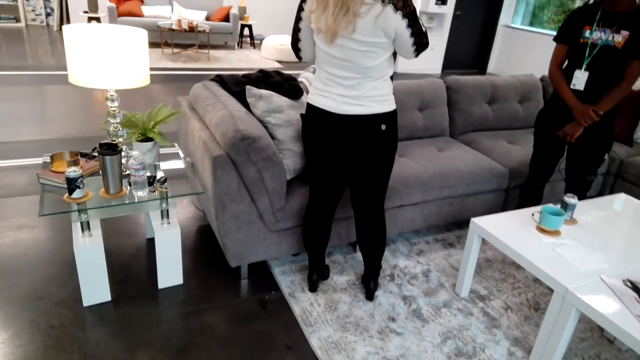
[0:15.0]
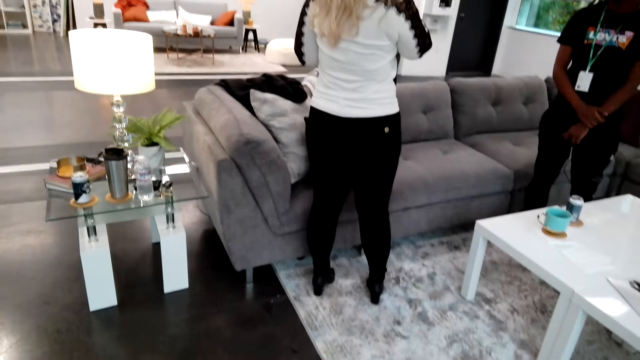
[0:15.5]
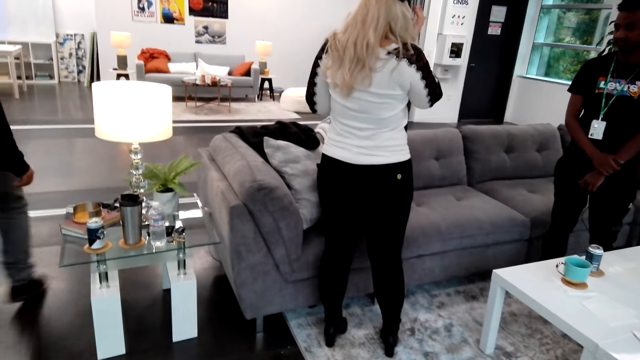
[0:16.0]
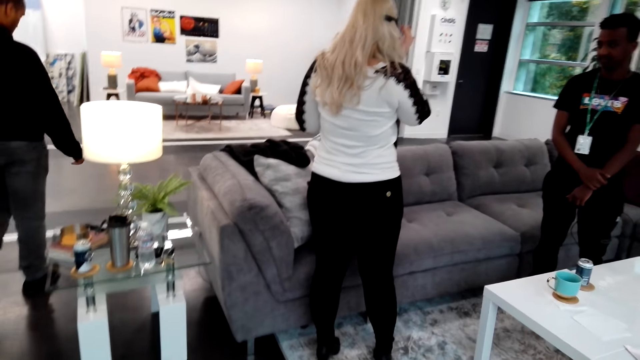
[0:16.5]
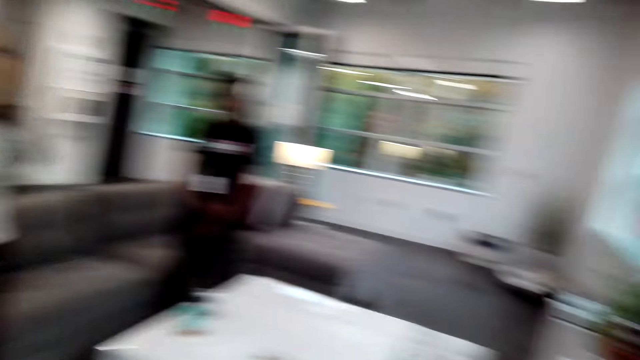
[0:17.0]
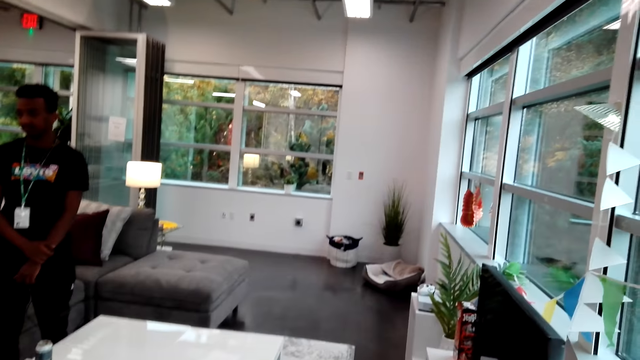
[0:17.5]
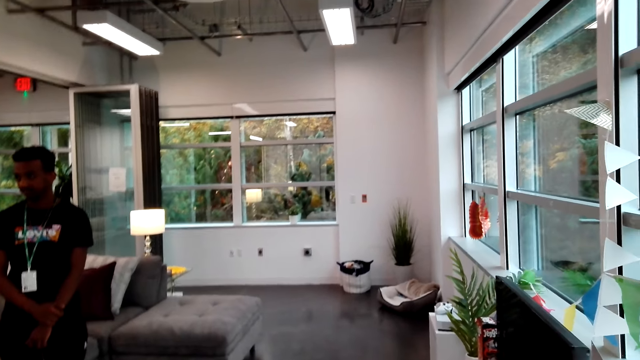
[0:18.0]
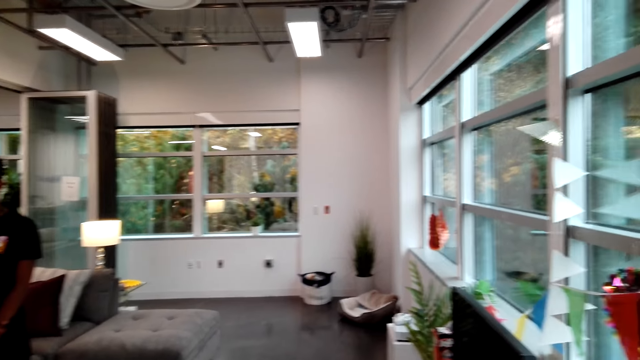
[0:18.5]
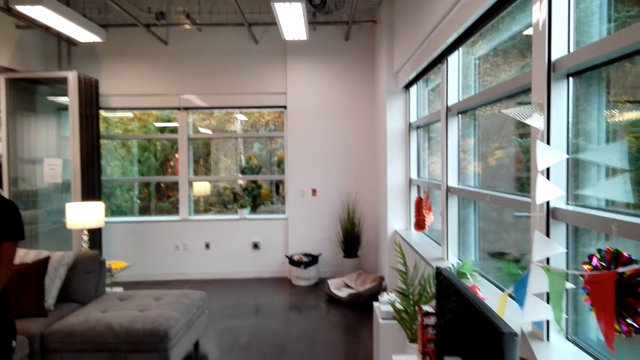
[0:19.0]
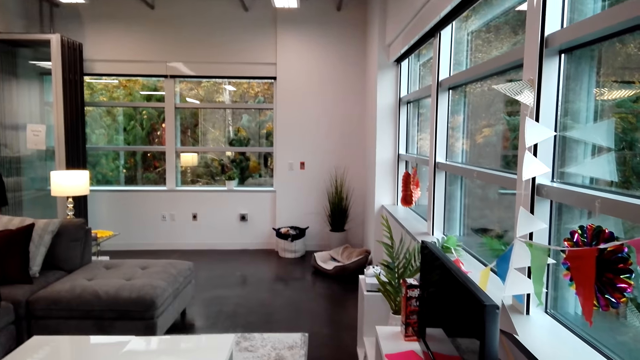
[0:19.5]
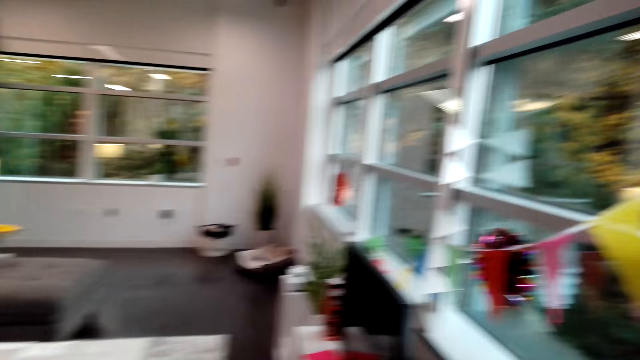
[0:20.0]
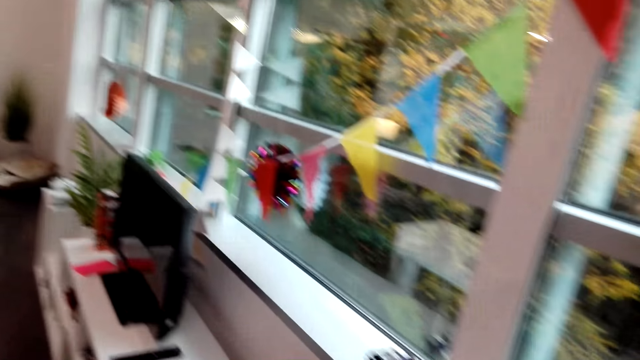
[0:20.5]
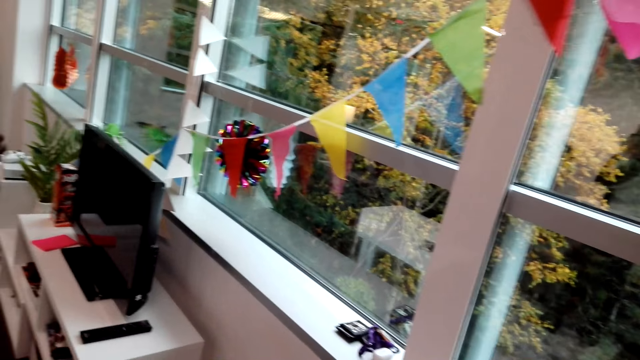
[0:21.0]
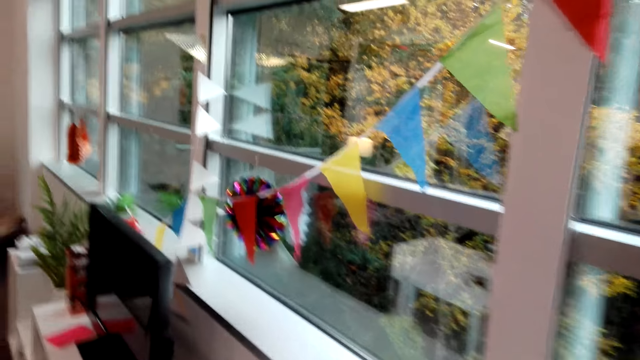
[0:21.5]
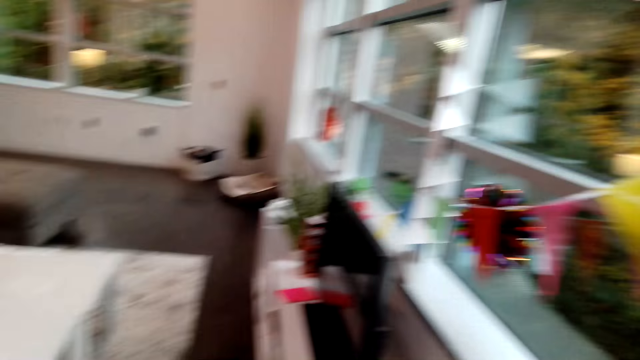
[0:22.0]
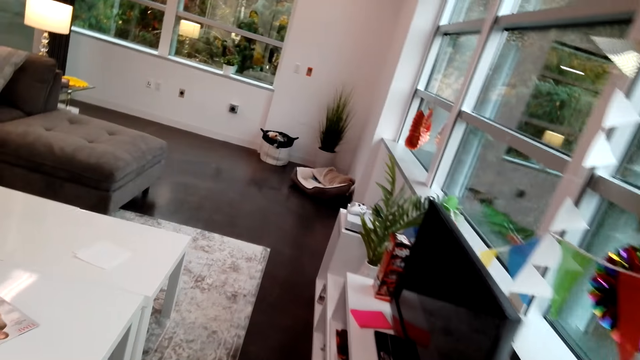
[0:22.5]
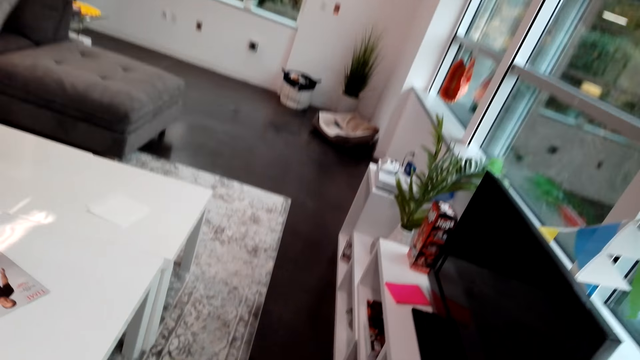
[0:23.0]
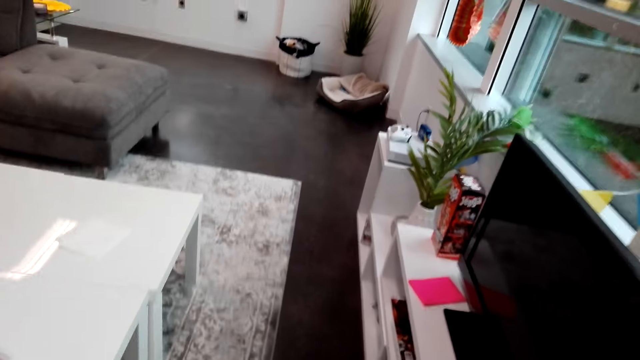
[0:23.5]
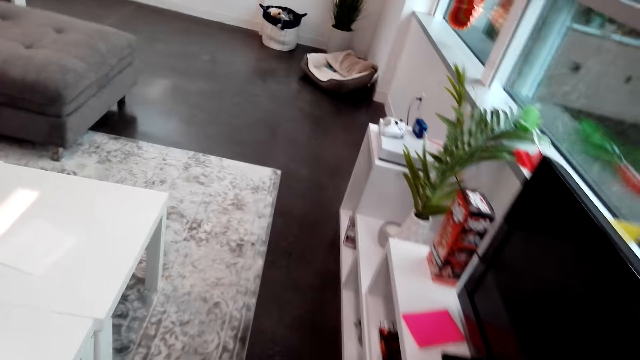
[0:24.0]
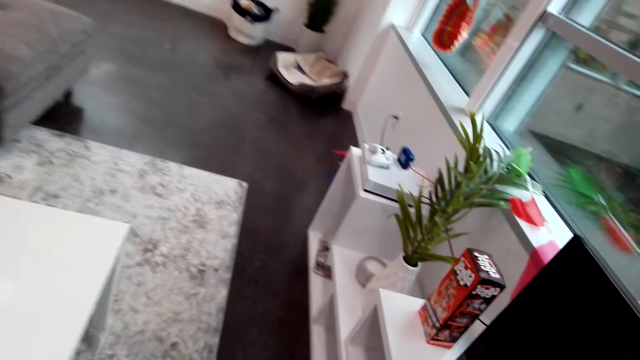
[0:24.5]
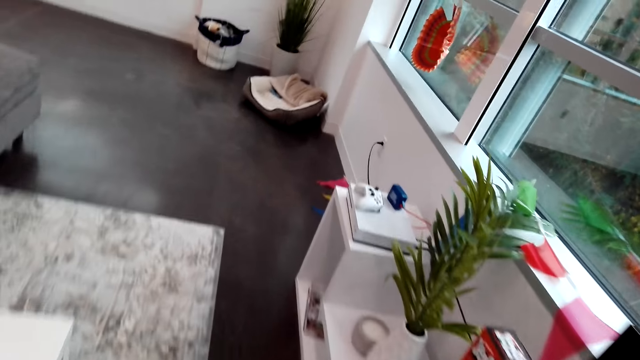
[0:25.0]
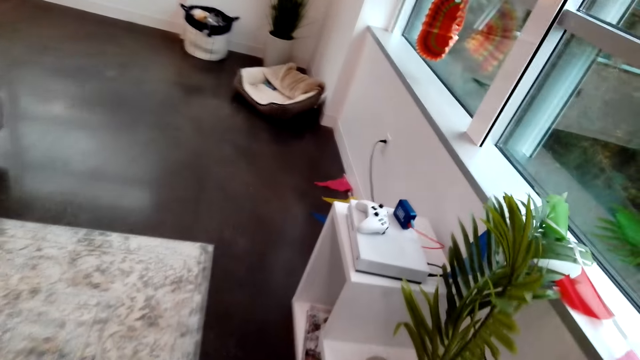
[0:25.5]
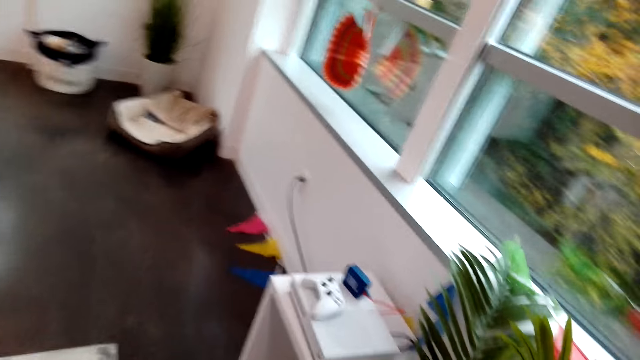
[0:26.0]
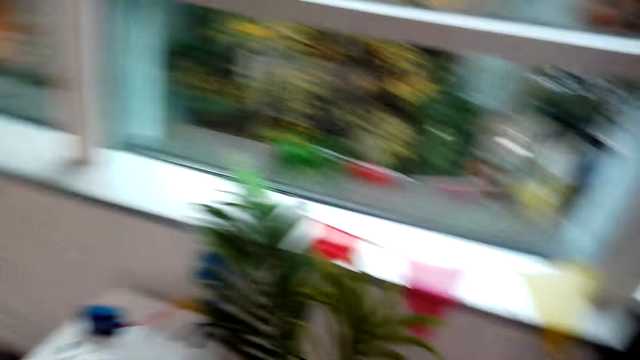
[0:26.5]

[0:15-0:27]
A man moves around. The camera wearer looks around. They walk. They move around.

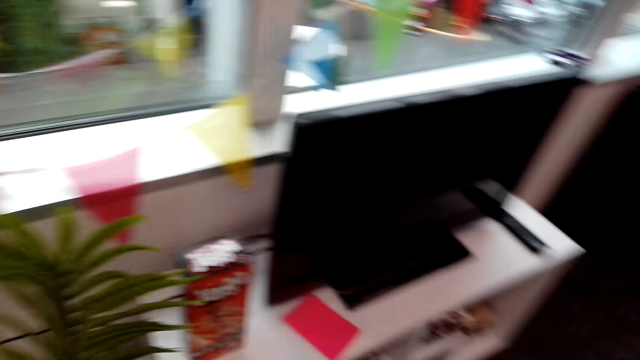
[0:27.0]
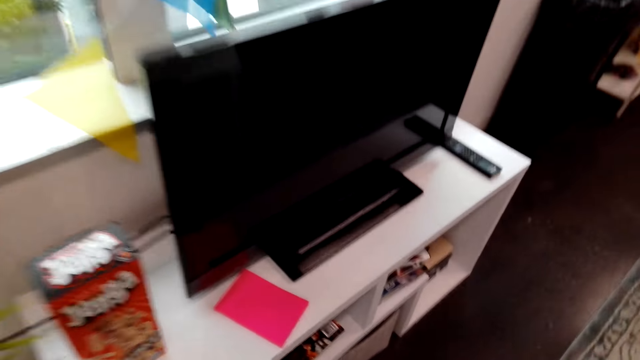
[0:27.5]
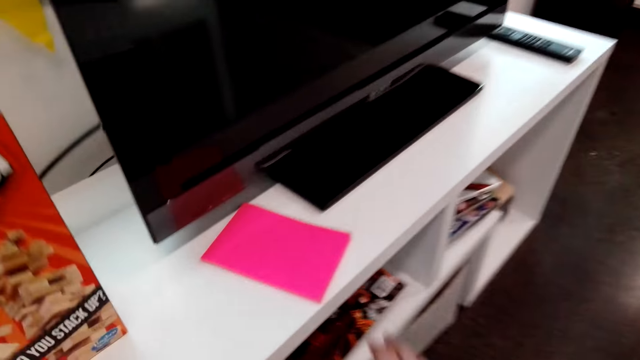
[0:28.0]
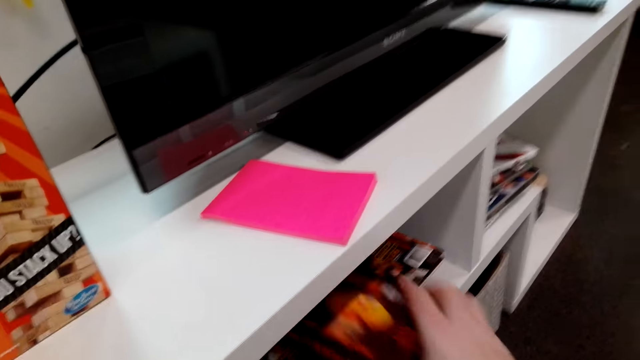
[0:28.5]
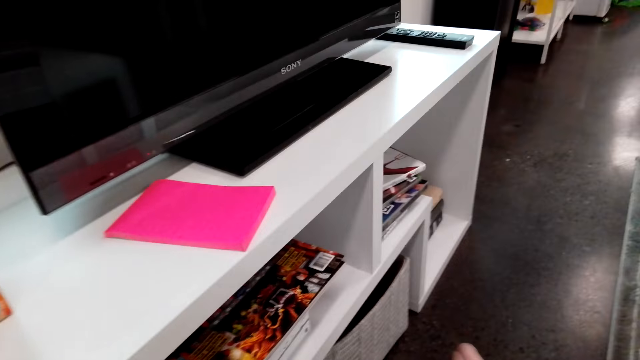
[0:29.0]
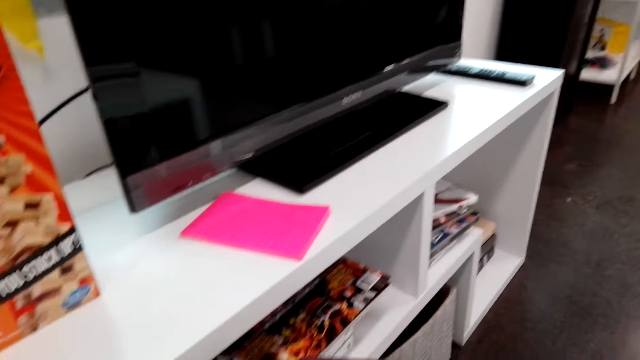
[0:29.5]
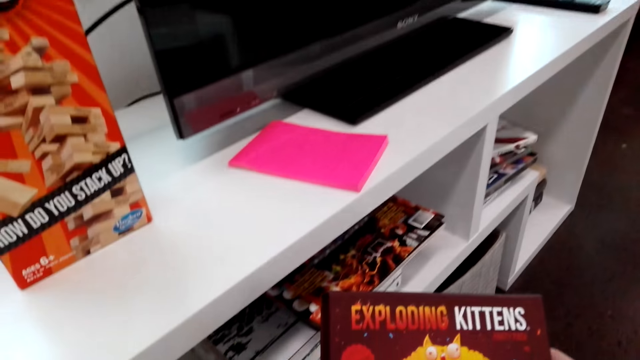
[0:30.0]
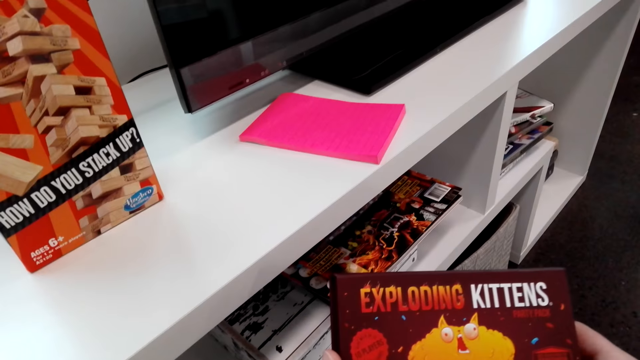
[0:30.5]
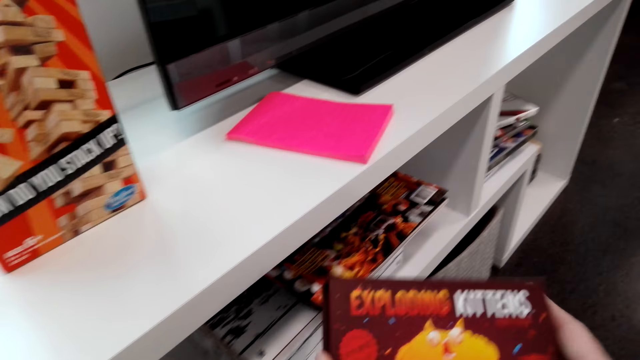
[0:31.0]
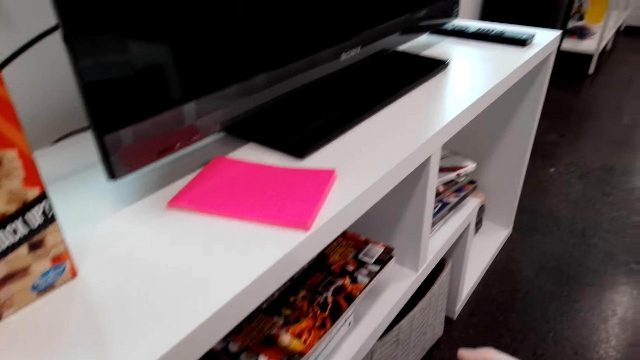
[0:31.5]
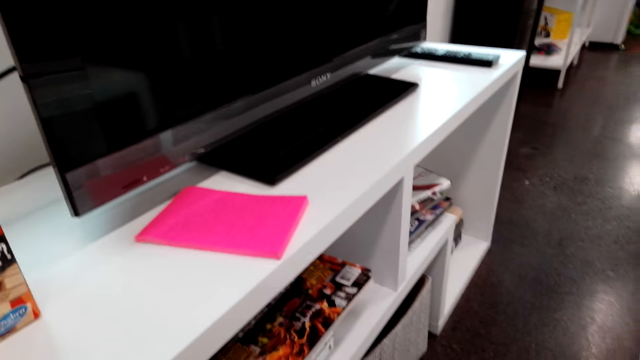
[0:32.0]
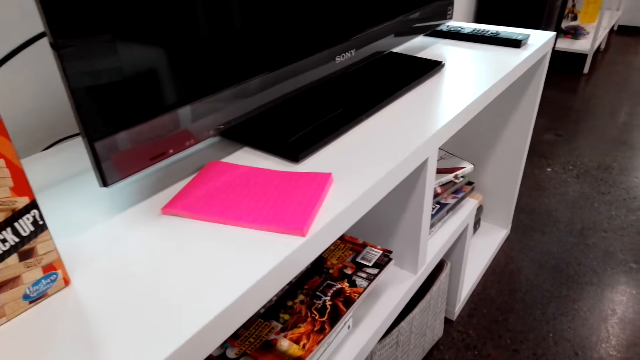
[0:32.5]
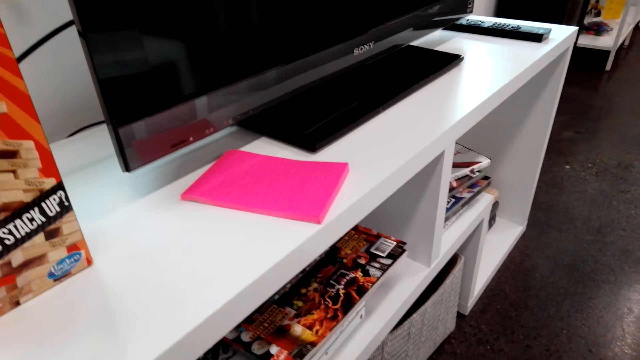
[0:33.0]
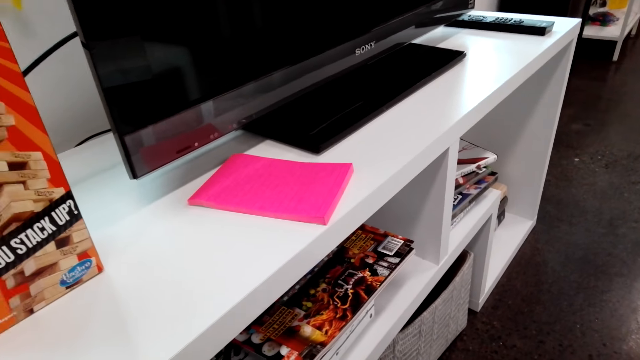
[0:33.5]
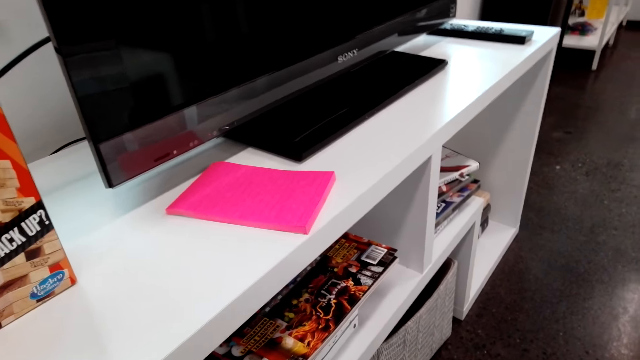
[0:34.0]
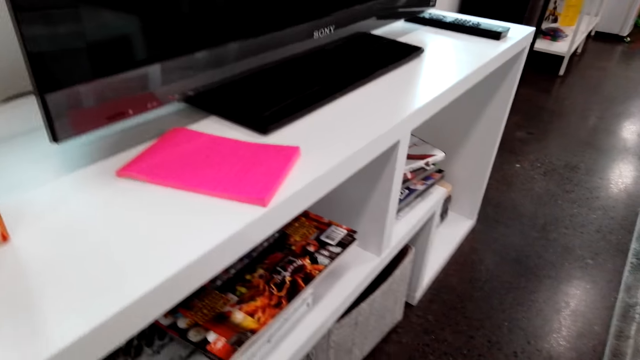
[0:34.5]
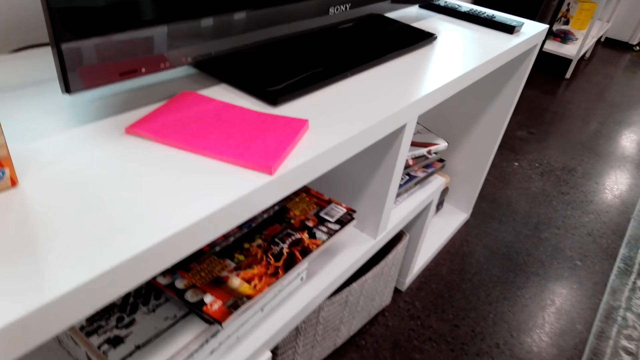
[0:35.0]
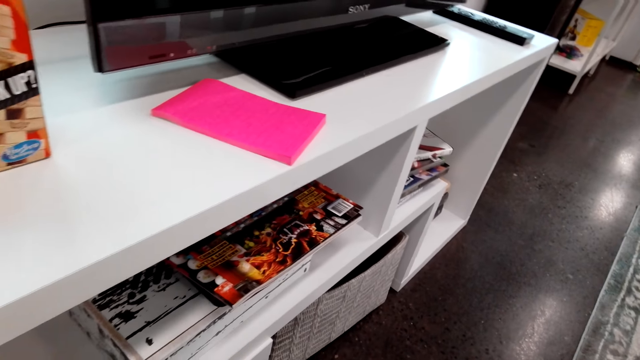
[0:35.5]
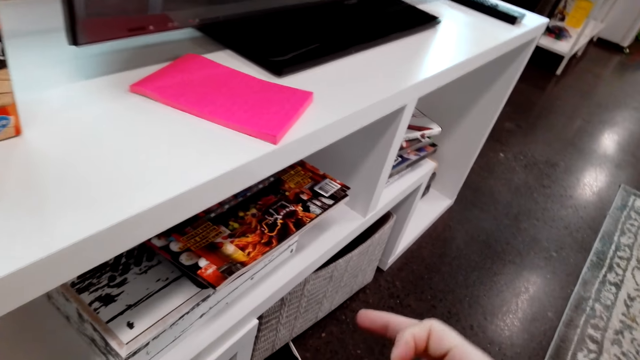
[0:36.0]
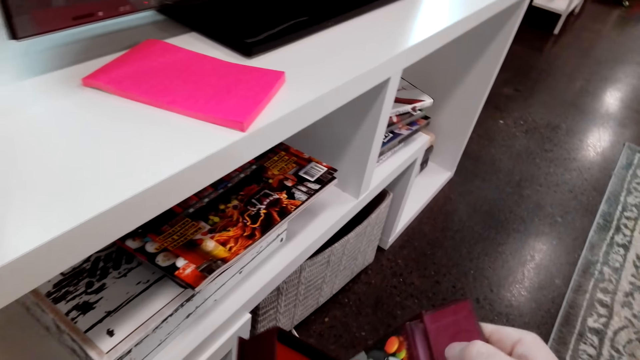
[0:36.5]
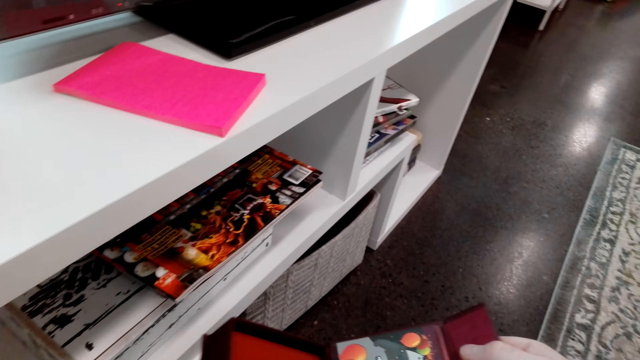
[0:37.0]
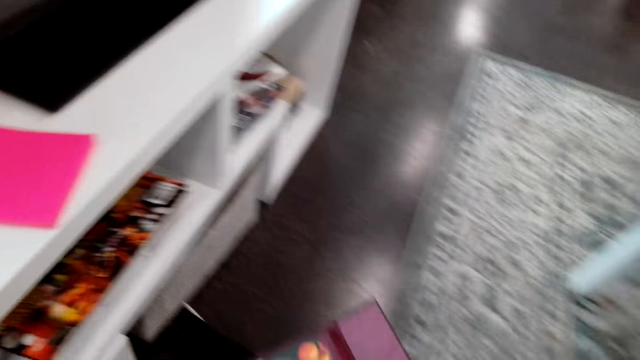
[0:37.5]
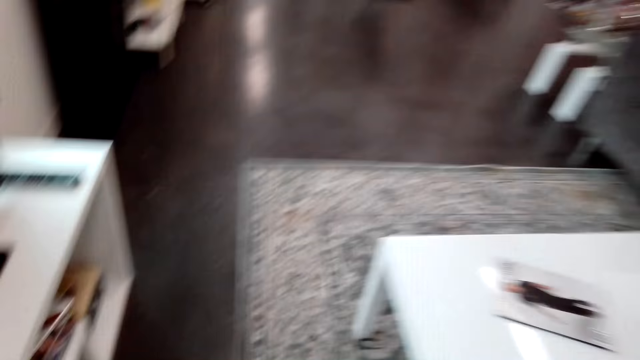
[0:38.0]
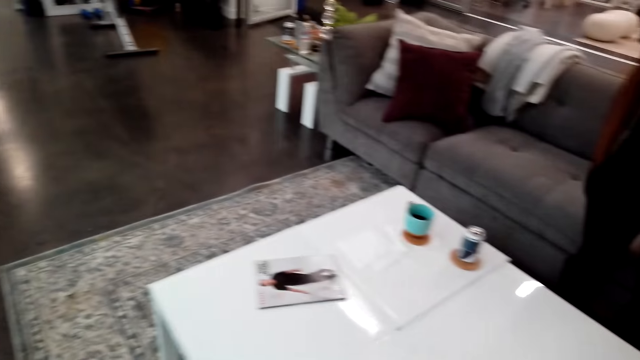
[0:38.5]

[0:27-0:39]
The camera wearer takes a book or cards box at the TV stand. They talk. They open the cards box. They move around.
